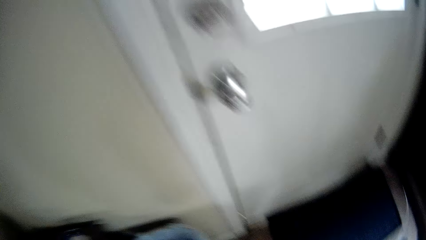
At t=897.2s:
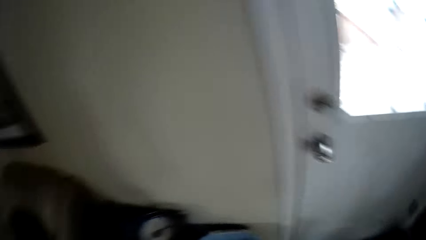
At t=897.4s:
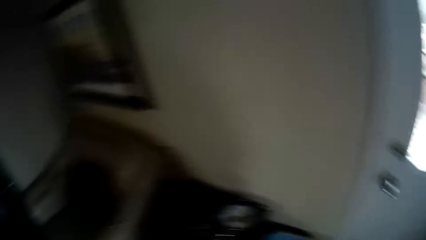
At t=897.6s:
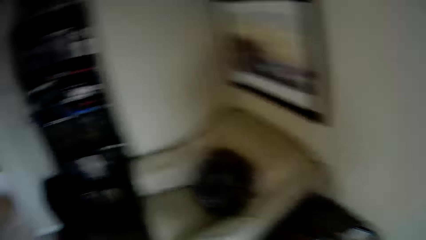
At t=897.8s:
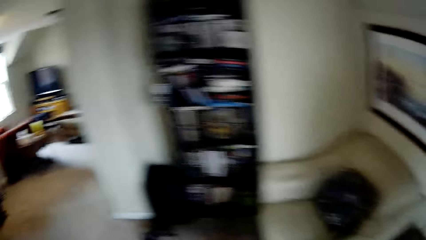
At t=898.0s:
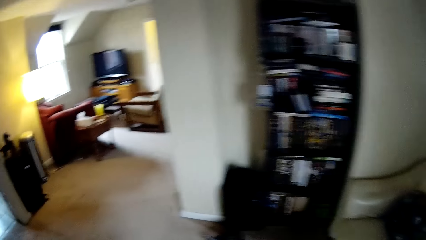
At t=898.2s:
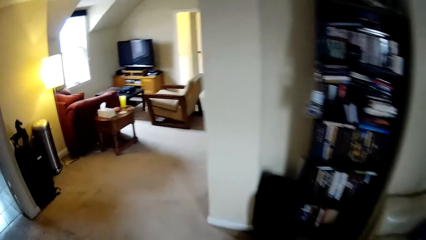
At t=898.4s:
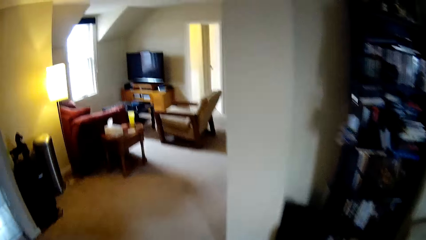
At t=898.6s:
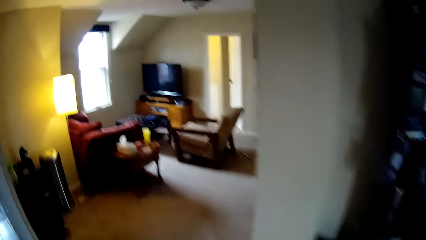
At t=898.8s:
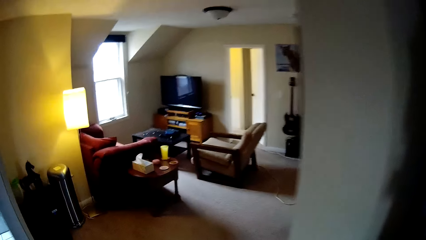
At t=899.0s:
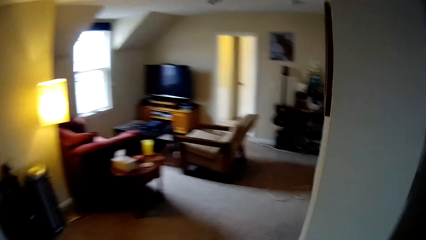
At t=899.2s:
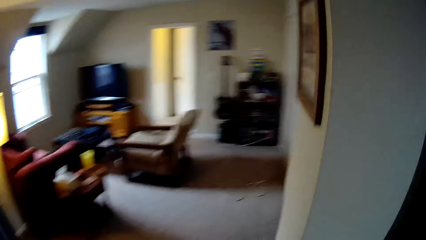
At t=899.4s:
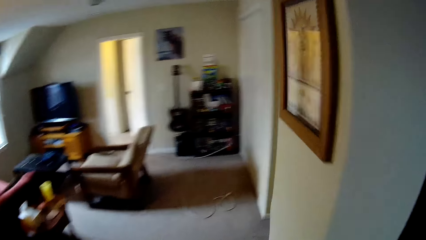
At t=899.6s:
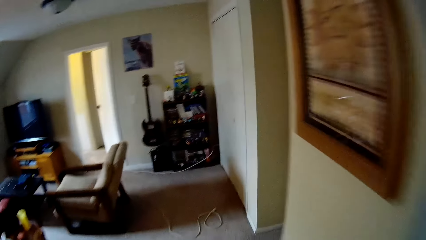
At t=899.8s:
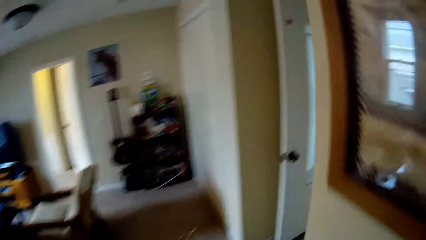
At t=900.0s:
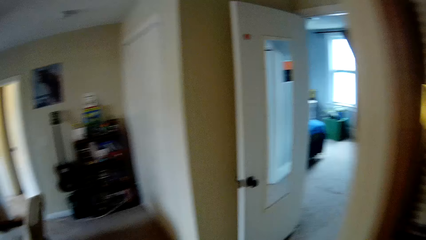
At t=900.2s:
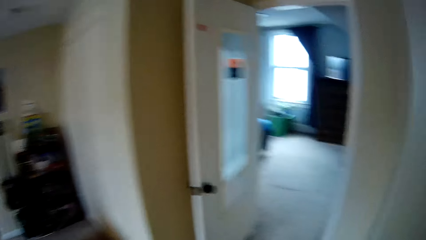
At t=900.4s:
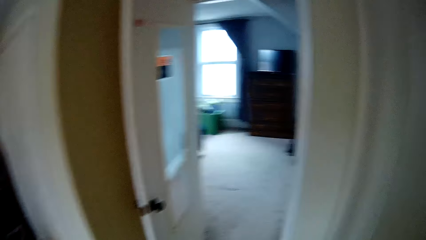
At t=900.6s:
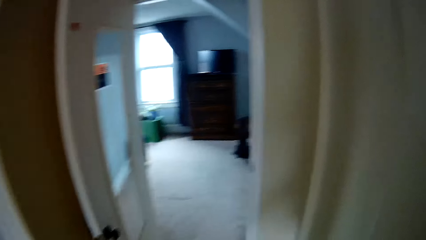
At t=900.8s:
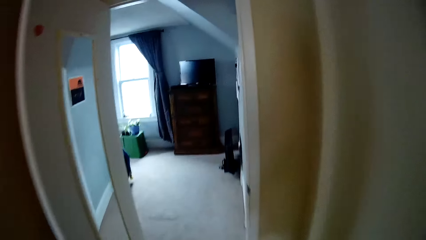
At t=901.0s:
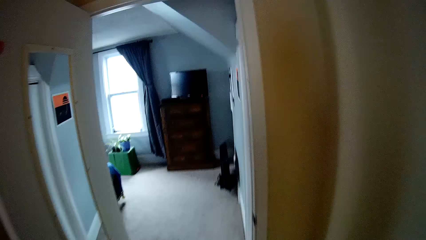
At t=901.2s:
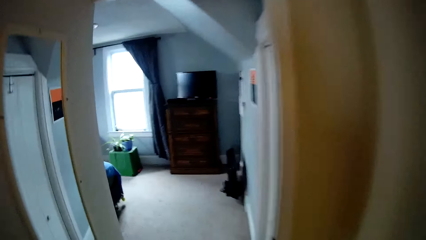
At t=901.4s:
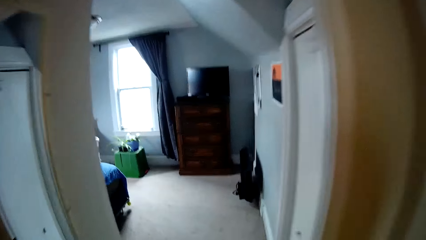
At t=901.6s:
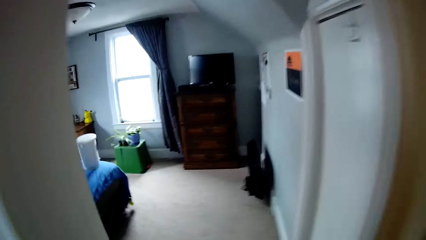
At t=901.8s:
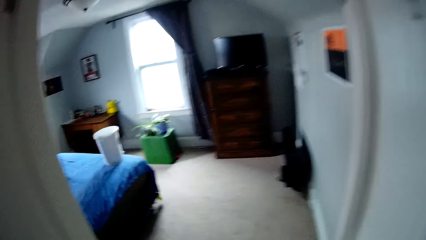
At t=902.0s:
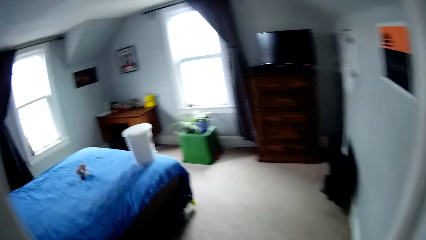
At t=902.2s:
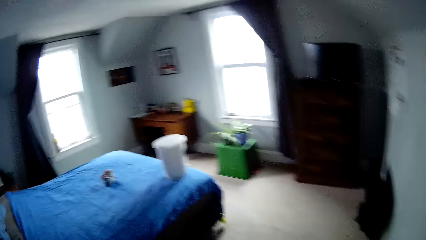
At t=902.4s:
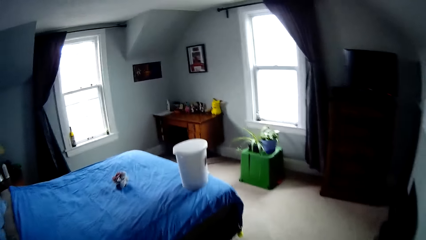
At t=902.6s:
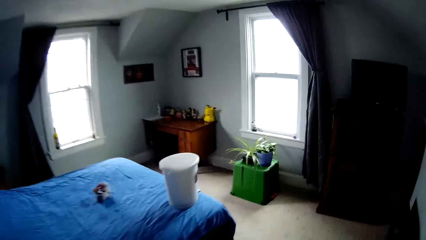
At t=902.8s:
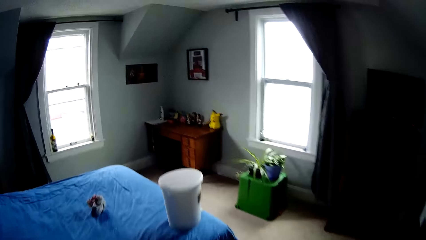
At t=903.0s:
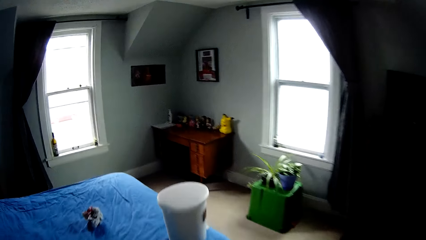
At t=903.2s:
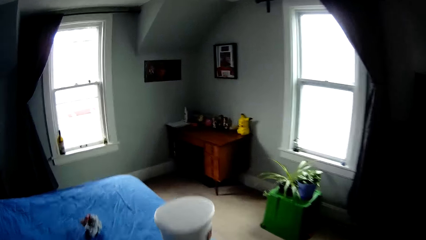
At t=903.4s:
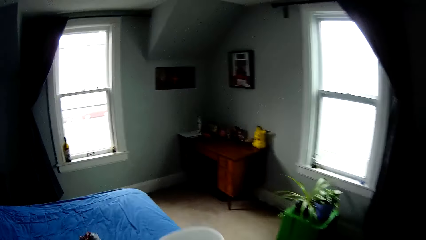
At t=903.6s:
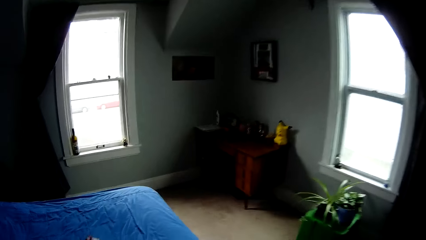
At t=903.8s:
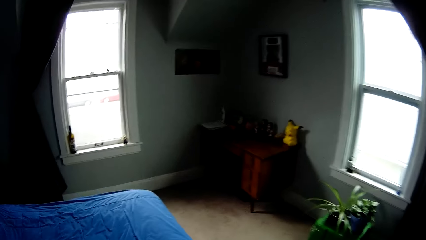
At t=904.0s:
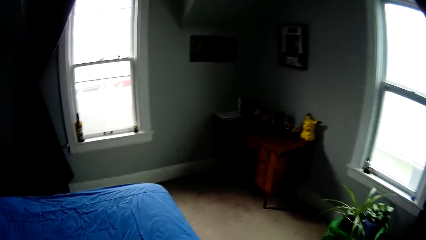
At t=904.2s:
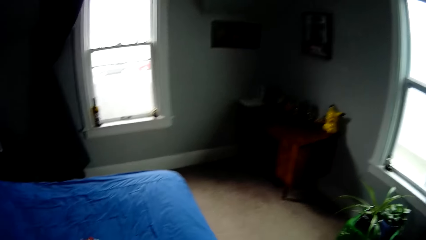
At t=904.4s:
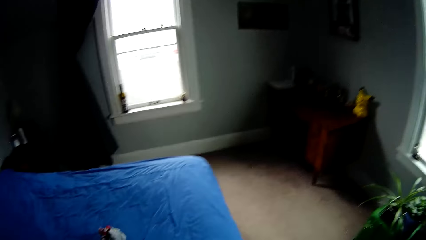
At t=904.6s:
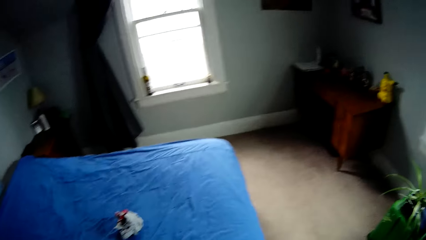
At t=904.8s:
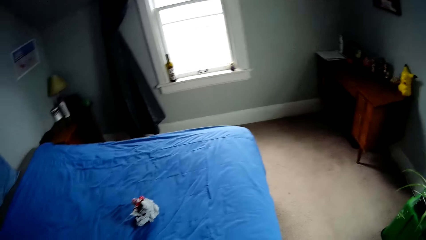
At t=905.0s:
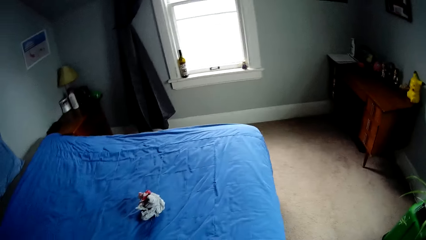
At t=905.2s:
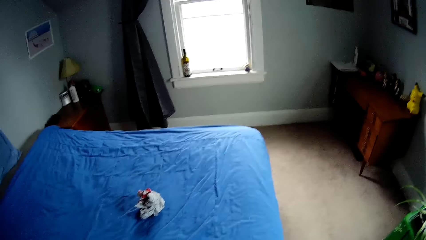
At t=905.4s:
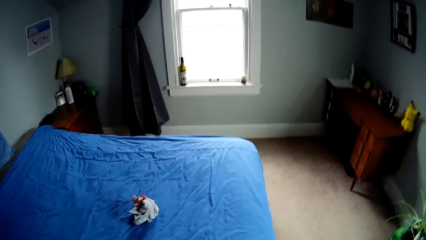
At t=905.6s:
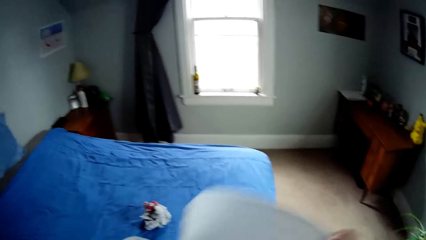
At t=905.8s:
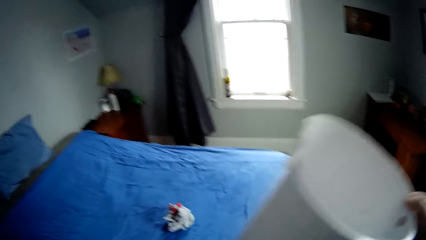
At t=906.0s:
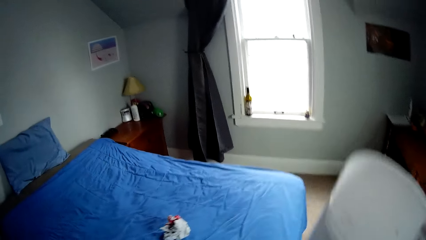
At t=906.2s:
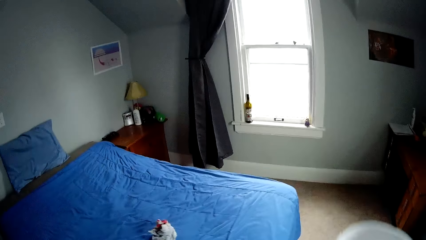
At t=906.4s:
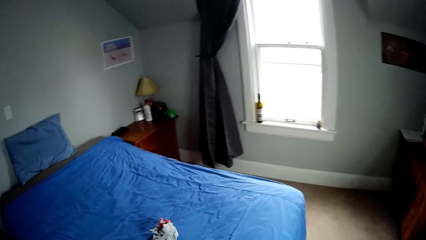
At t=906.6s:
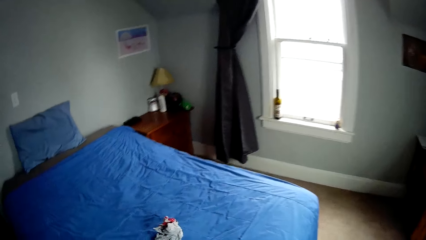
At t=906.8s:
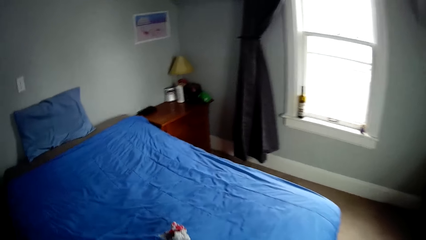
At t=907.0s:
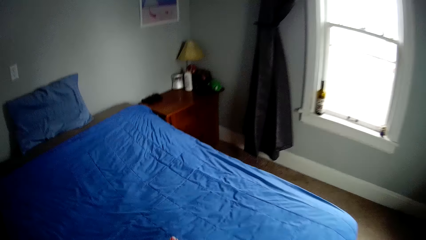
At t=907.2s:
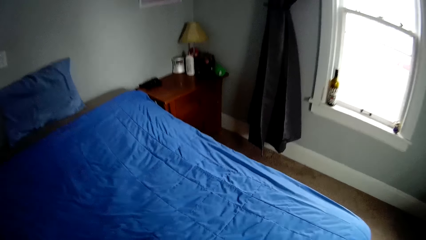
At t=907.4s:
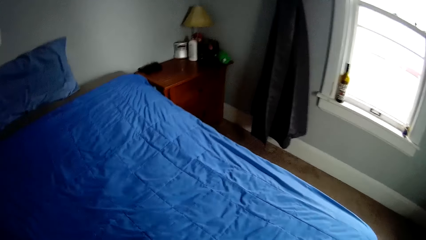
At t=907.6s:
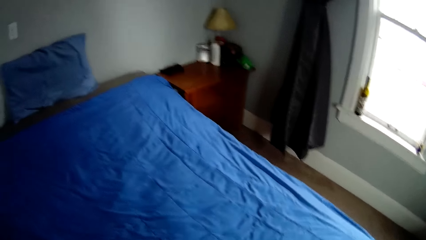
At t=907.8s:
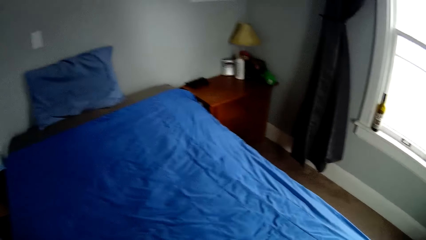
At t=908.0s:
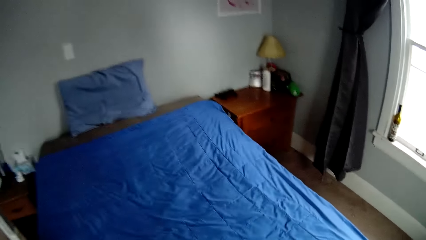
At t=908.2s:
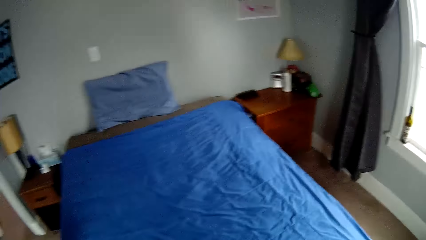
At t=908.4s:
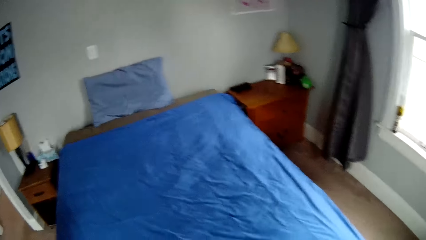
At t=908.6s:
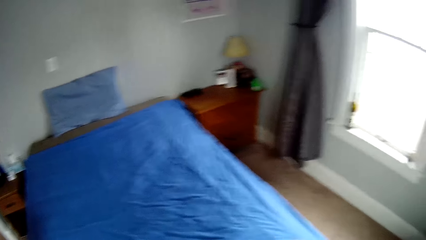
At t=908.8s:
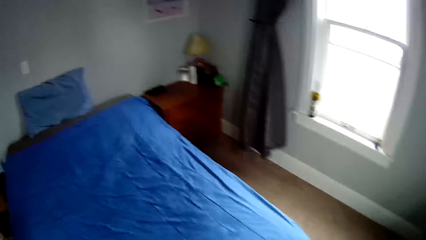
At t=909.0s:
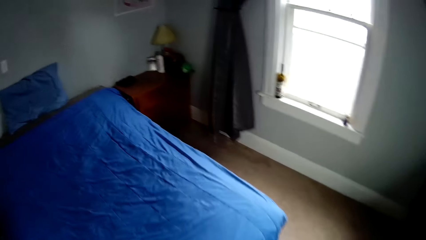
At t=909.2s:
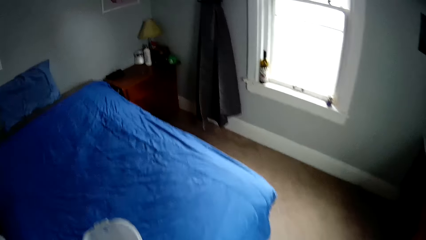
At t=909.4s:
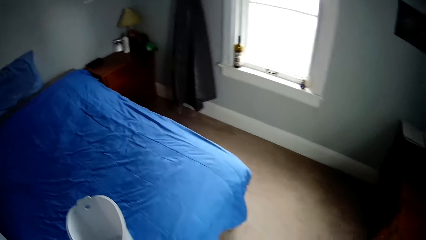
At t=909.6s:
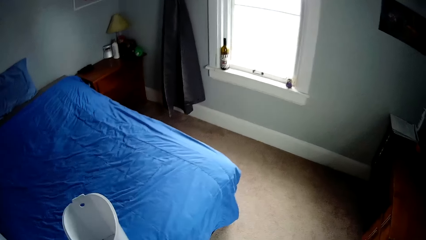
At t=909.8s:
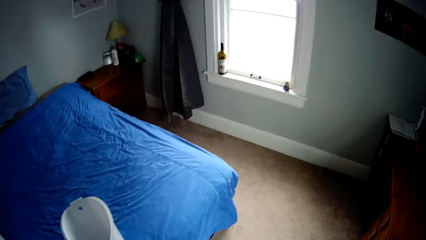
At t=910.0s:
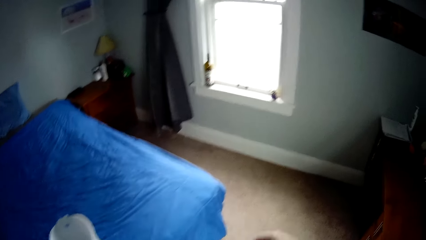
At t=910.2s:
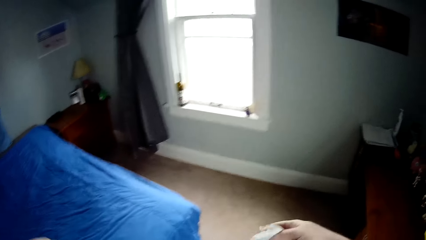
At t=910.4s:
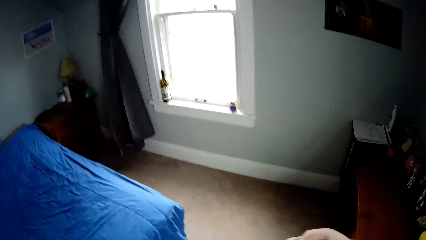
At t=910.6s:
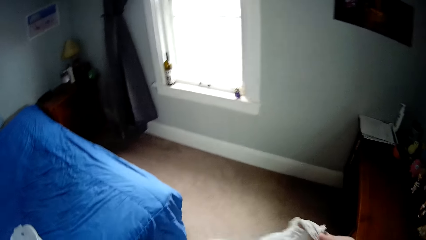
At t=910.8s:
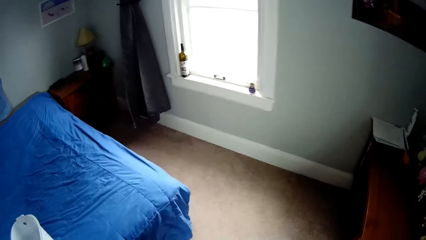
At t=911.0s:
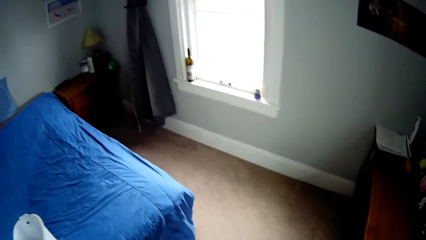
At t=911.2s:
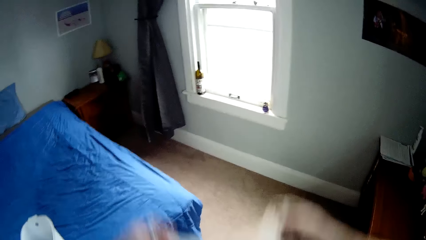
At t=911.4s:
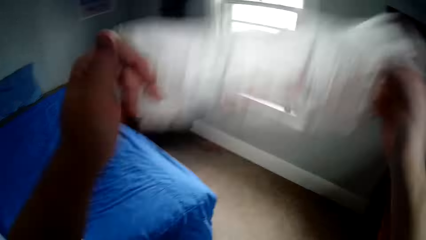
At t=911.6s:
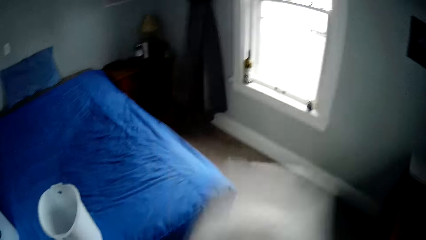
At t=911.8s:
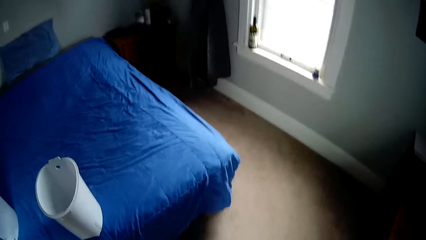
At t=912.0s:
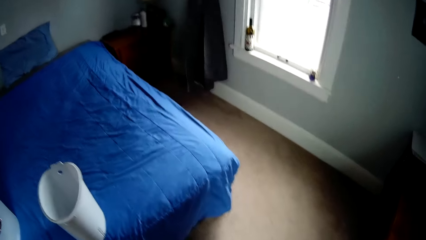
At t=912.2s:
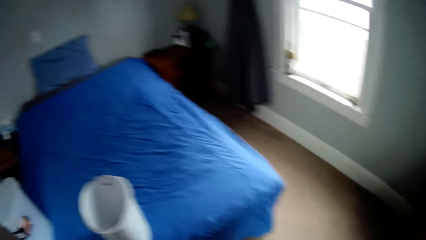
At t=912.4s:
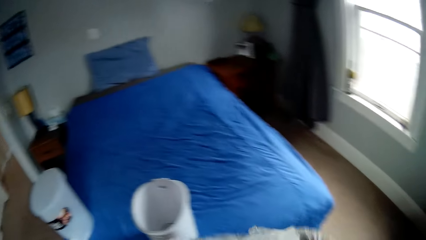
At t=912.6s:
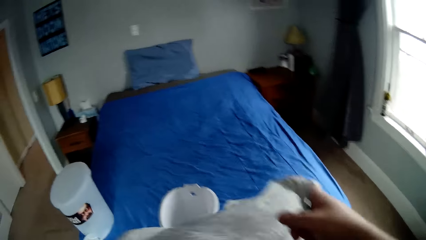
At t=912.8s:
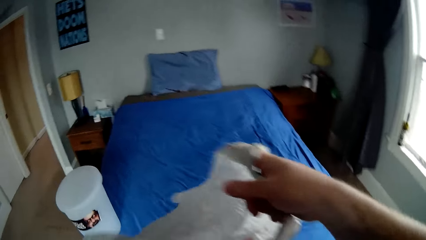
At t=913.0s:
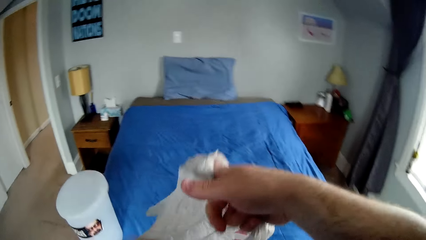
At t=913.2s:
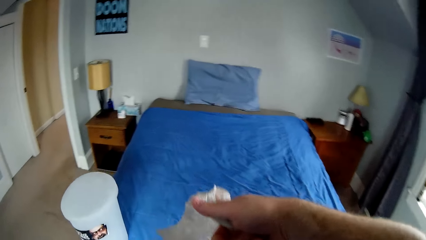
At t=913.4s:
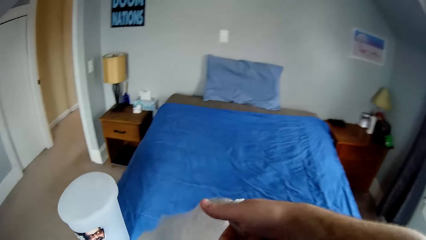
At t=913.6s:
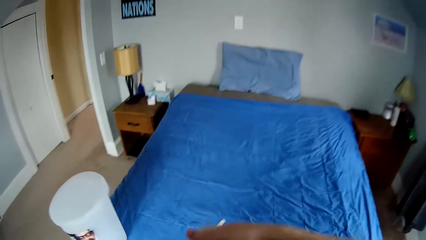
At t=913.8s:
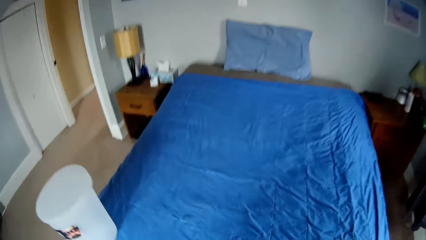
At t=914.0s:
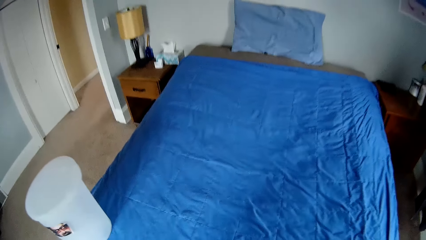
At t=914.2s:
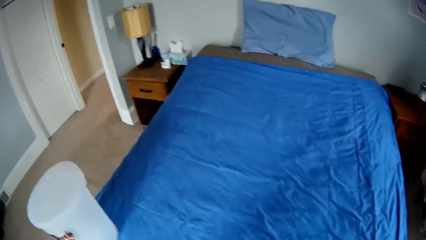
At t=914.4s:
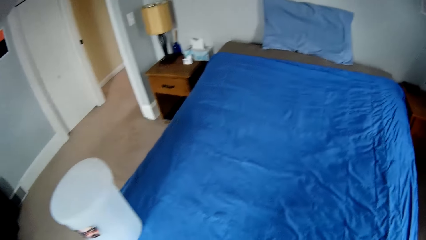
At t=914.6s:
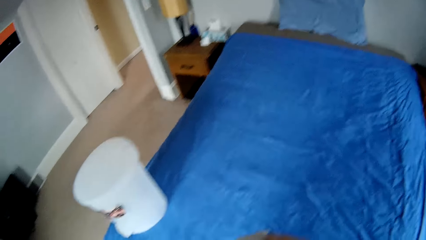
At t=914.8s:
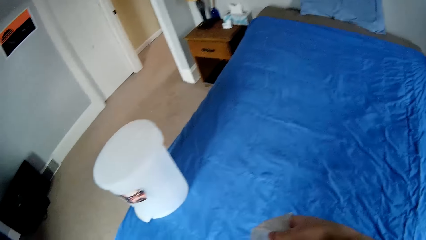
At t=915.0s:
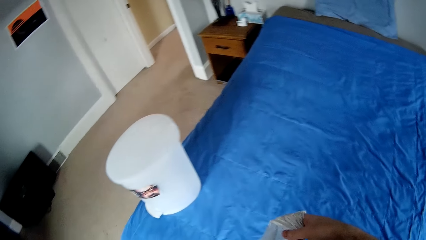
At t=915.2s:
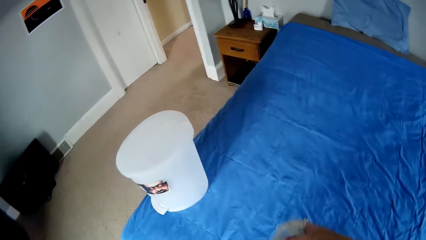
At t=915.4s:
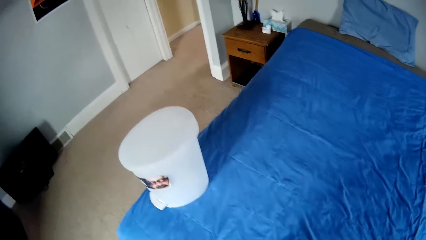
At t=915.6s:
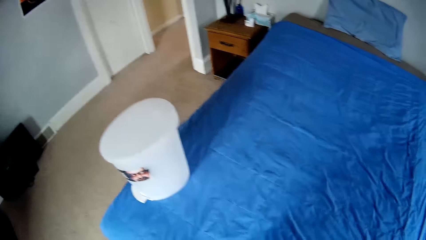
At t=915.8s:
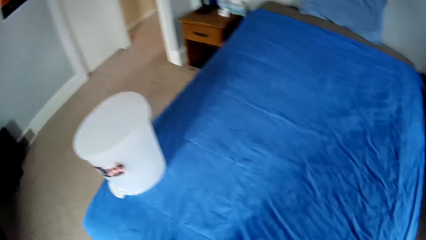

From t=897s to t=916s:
The camera wearer walks around the house. They pick up the white bucket from the bed. They place the bucket on the floor. They pick up a polythene paper on the bed. They unfold the polythene paper. They straighten the paper. They place the polythene paper in the bucket.
